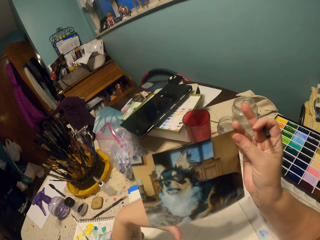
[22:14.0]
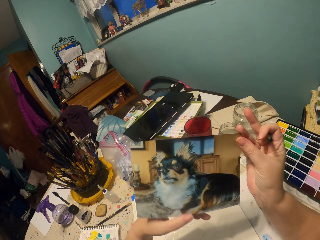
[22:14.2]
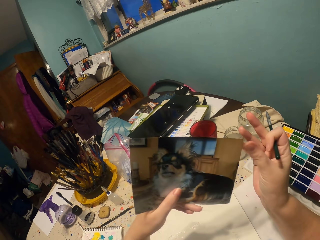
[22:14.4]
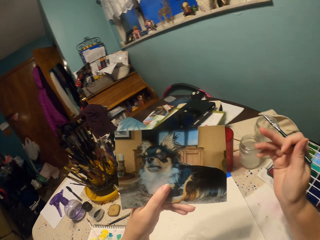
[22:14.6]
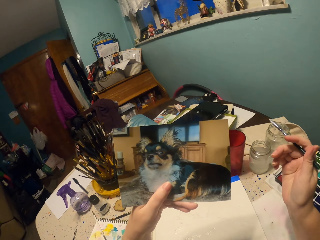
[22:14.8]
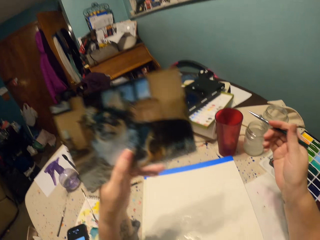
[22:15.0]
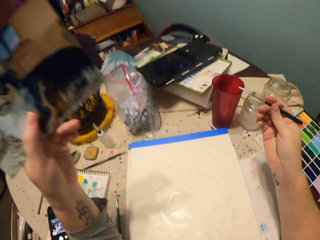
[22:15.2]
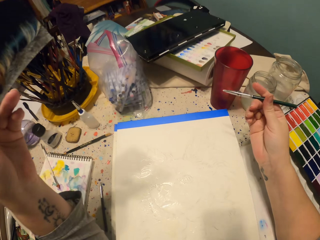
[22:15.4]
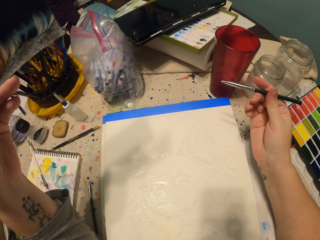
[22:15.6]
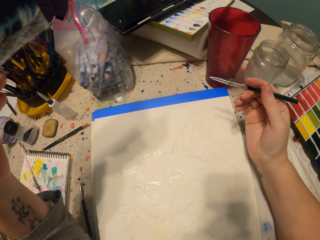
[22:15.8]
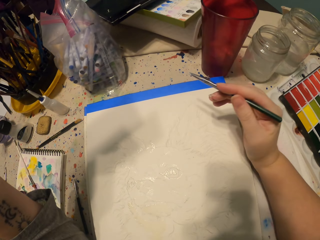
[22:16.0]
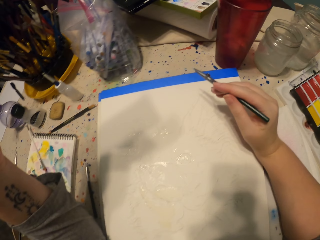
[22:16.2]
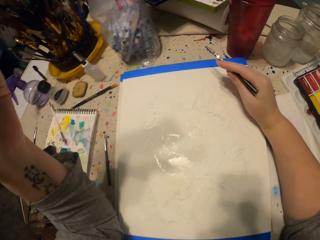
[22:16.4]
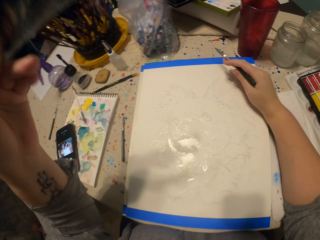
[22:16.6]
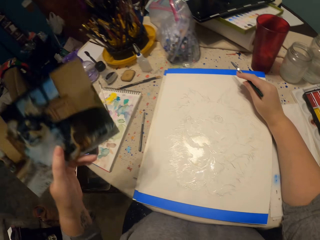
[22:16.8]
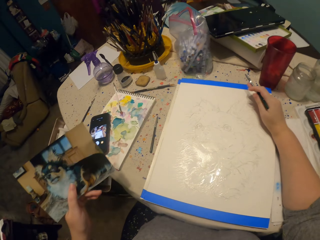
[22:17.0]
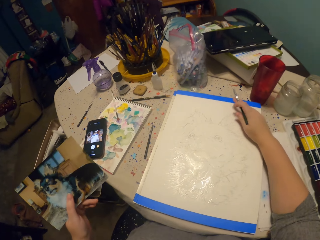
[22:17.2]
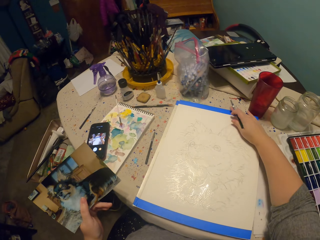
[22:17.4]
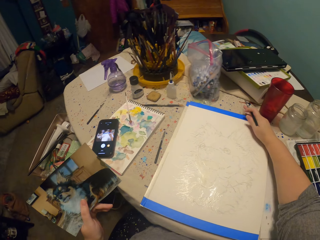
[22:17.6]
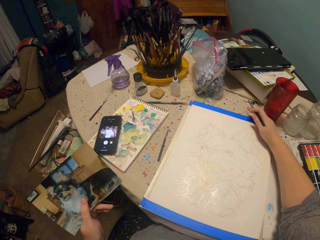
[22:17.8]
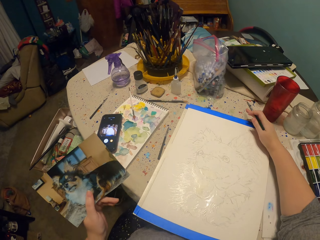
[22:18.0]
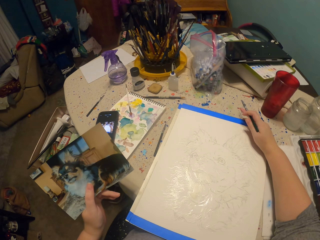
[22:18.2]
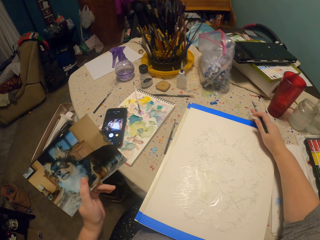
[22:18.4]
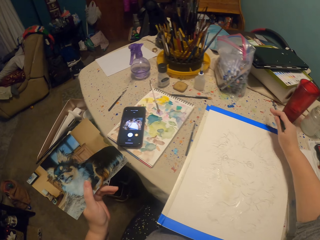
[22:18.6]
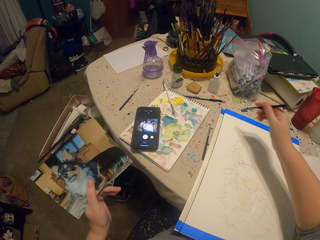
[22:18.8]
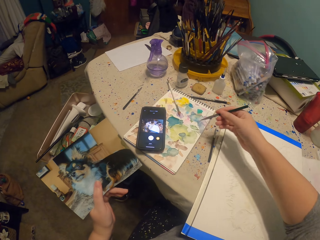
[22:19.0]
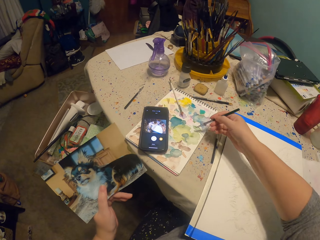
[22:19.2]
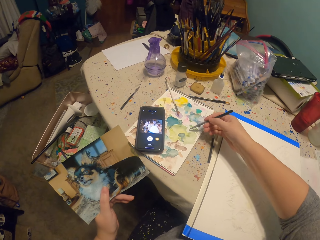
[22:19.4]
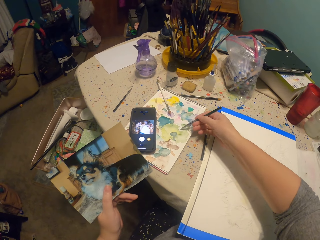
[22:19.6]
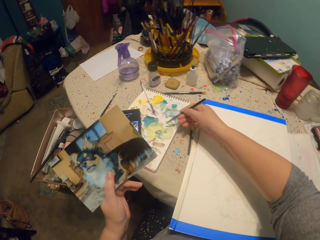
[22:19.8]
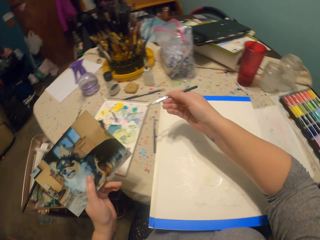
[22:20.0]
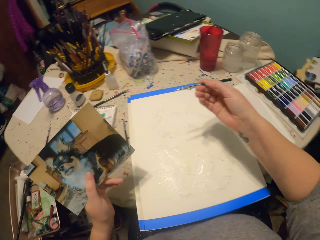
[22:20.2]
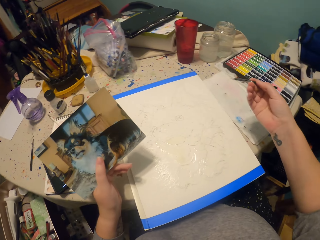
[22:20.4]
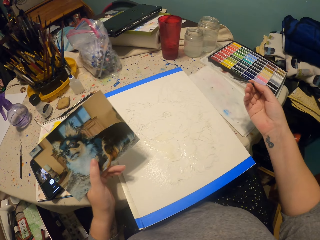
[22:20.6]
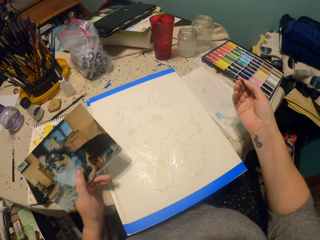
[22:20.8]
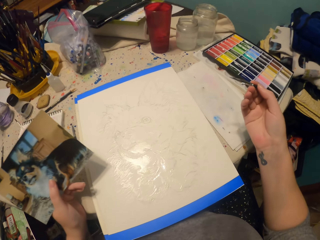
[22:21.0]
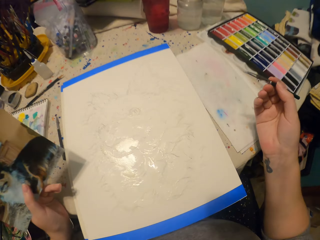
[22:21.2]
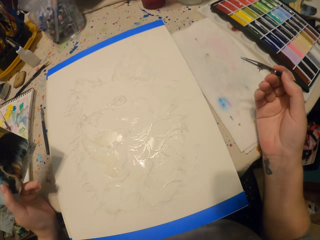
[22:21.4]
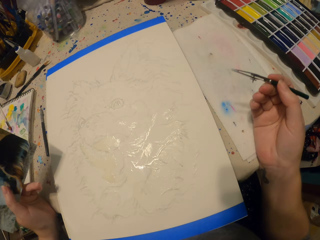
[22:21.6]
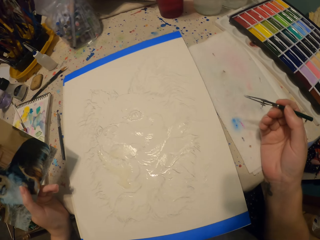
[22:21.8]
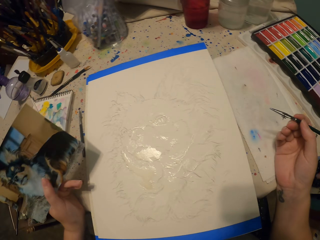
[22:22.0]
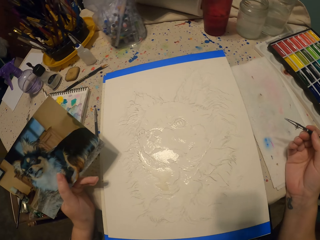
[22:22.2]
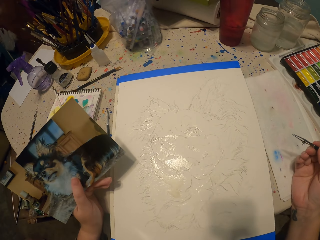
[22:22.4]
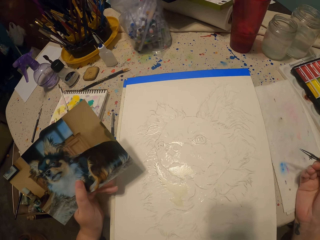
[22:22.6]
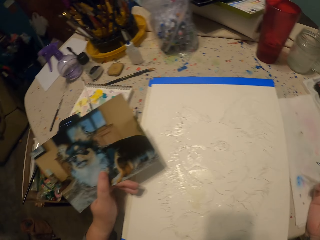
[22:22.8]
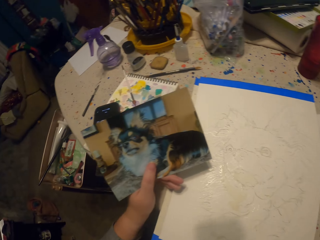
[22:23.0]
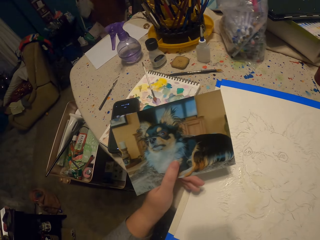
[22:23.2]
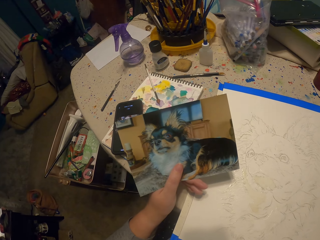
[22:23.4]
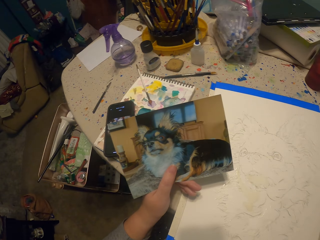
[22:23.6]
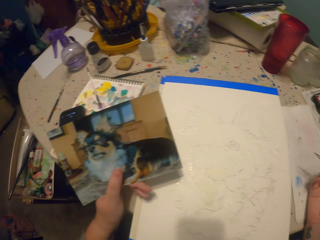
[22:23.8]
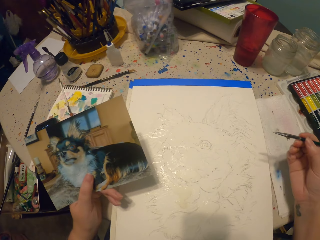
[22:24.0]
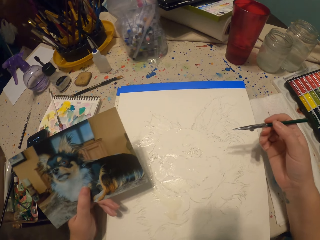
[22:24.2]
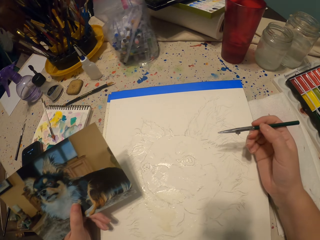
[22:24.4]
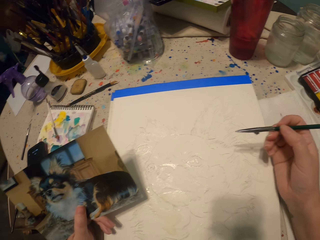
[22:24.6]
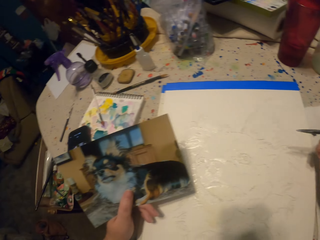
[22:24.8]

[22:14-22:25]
The camera wearer holds the picture and takes the picture. They move their hand away from the picture. They move a drawing paper. They put the pen on the paint and rest their hand on the table.

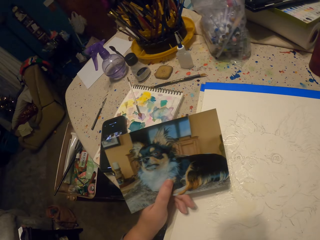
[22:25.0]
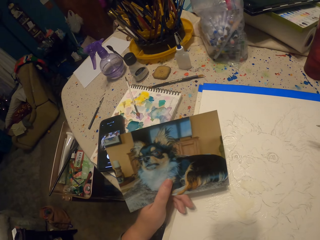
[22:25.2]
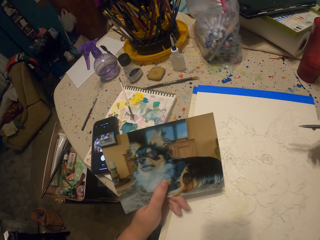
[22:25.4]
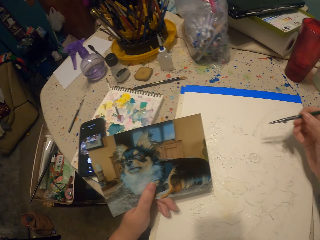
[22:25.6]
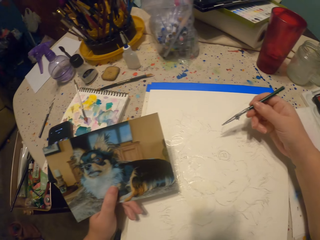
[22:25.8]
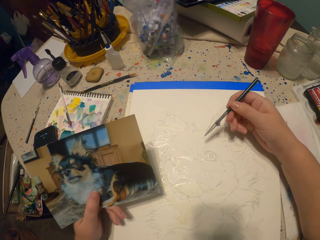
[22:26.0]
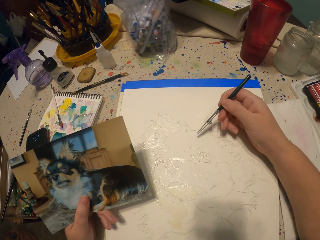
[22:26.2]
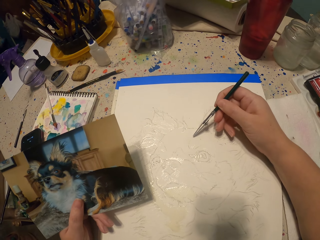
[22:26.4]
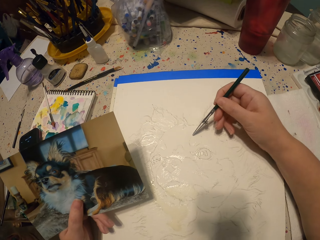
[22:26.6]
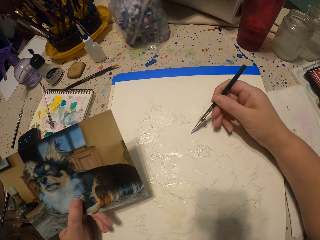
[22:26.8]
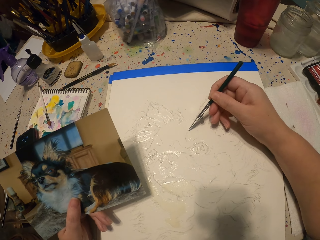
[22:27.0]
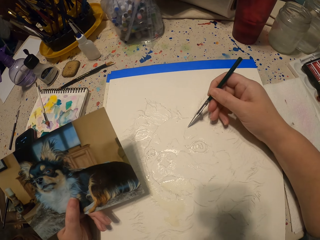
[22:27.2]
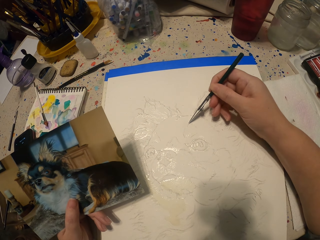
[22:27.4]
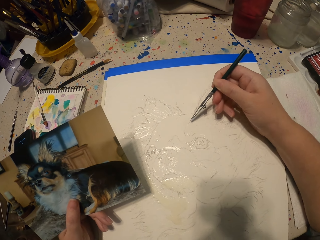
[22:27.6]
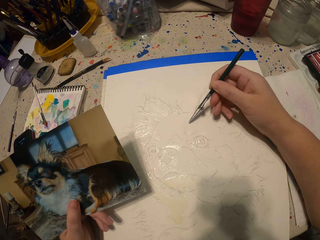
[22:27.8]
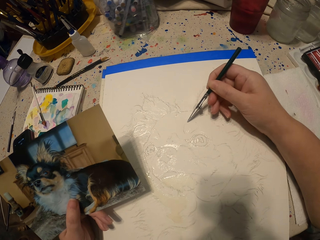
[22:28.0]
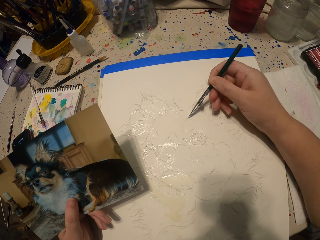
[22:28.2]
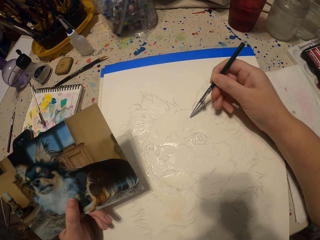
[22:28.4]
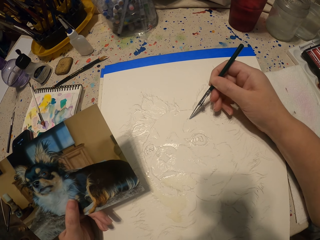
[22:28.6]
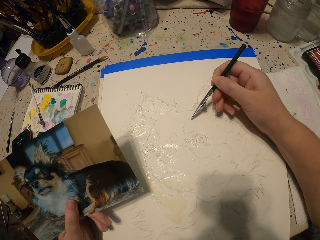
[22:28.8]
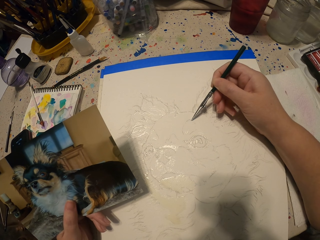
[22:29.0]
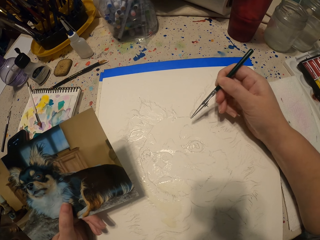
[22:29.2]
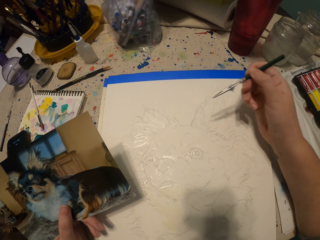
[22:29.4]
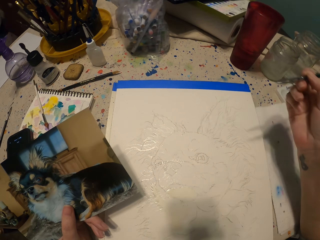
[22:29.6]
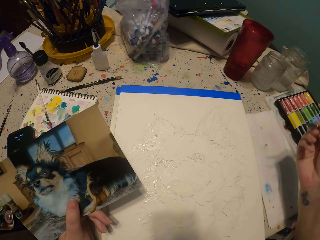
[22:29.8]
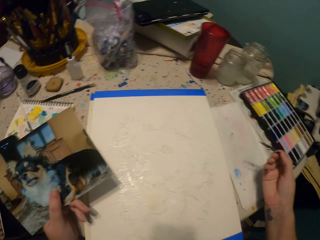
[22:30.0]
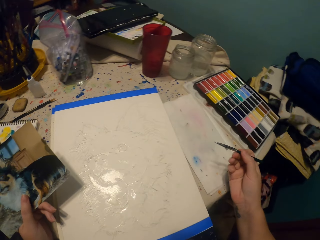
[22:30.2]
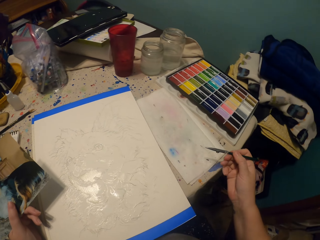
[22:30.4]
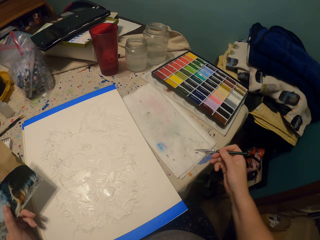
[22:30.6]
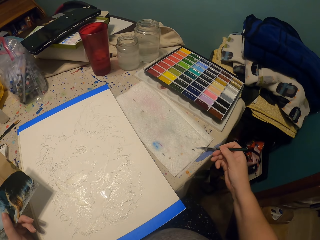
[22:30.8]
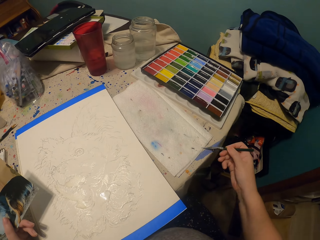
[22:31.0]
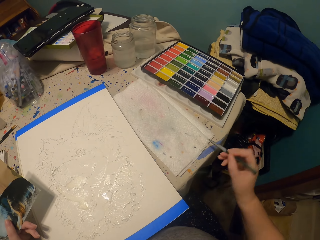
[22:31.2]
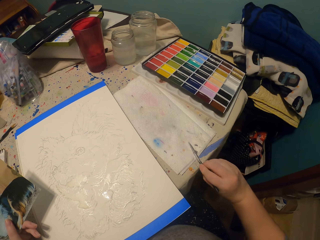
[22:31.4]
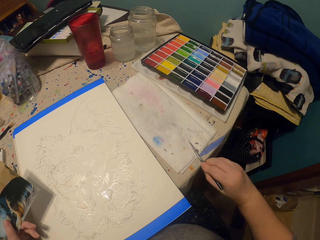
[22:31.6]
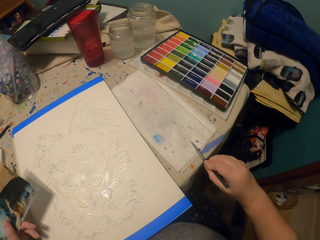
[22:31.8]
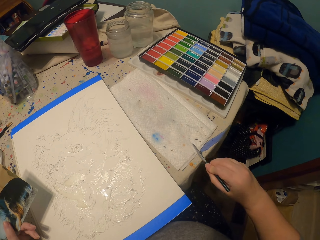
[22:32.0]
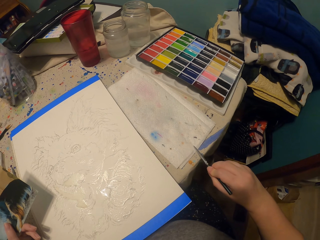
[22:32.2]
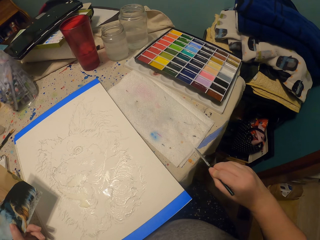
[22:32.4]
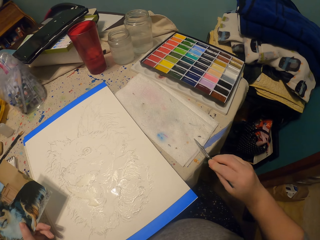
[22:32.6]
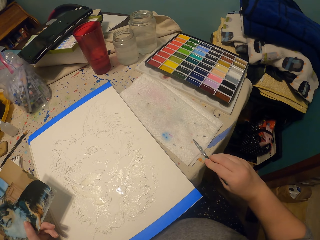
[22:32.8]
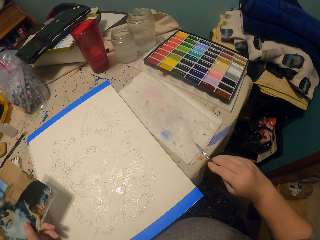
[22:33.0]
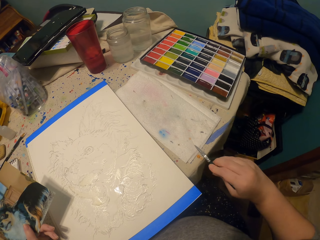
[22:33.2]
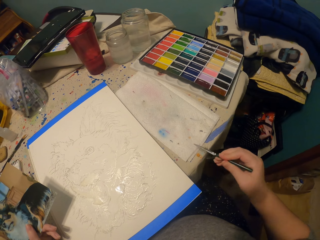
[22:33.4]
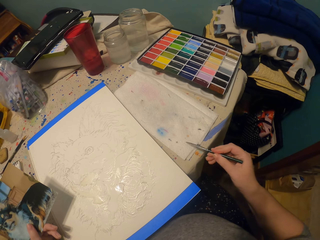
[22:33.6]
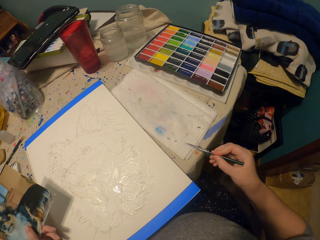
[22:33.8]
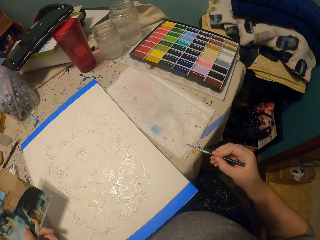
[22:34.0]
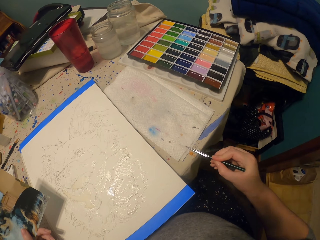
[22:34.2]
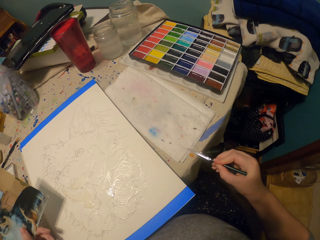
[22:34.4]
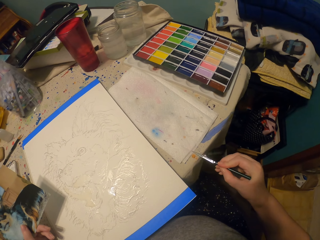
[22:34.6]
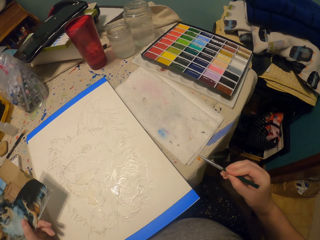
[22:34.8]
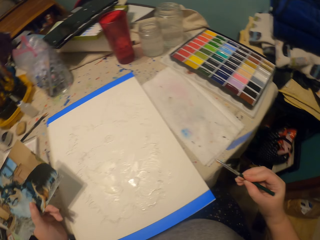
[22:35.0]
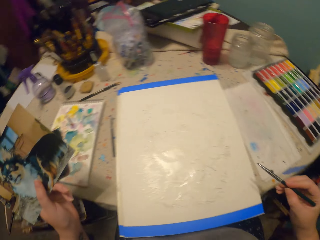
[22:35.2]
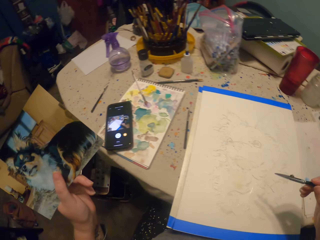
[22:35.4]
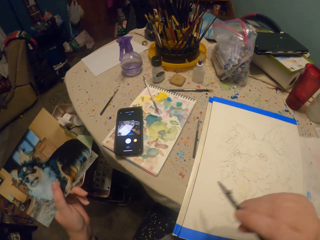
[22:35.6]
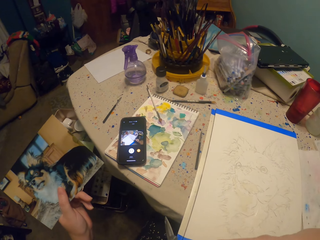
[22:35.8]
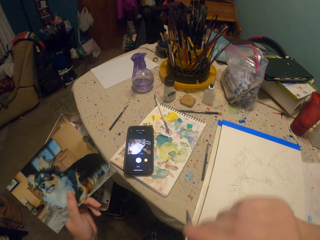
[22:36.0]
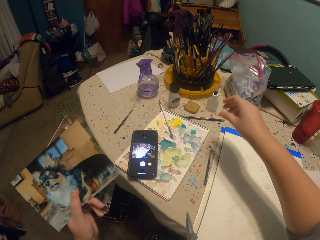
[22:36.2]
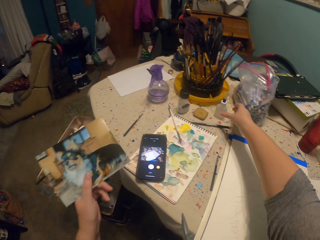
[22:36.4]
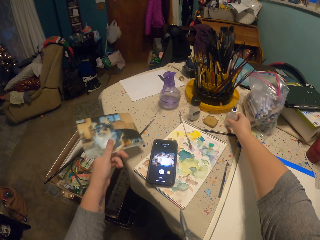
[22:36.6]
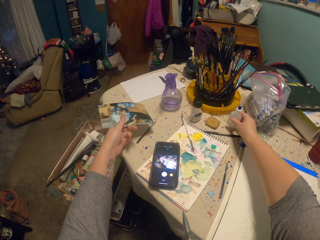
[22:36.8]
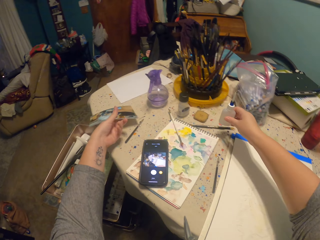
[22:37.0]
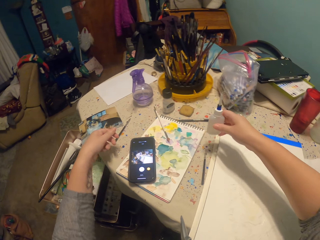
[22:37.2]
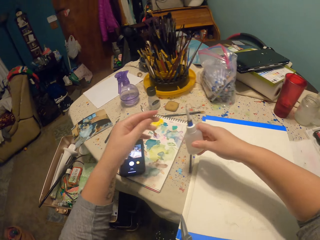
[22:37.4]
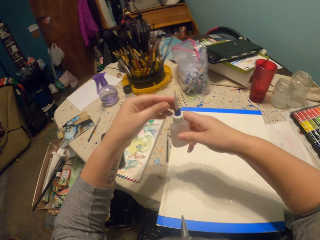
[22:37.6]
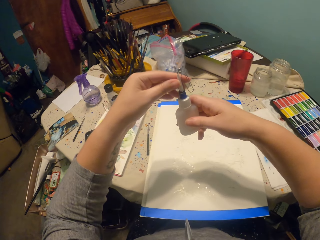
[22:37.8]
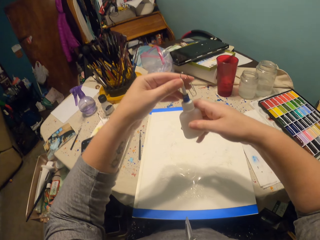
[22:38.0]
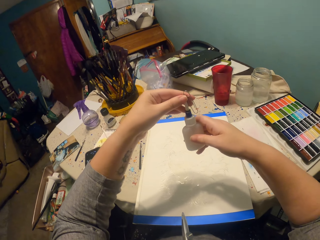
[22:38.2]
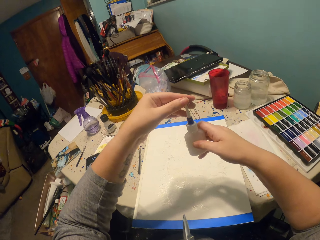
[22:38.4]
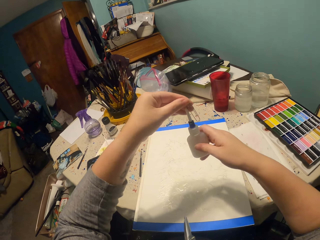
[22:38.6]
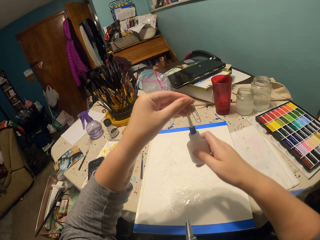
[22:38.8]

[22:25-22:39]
The camera wearer paints the picture. They clean the pen's tip. They move their hand away from the table. They put the pen on a table. They pick up a bottle from the table. They put a picture on the table. They remove the lid from the paint.
